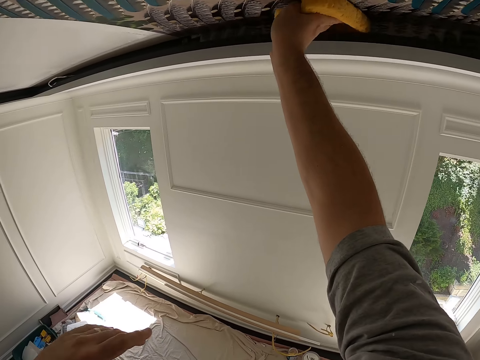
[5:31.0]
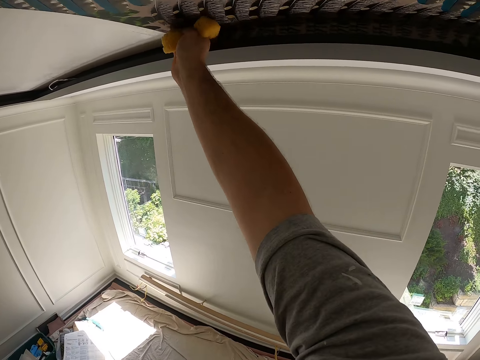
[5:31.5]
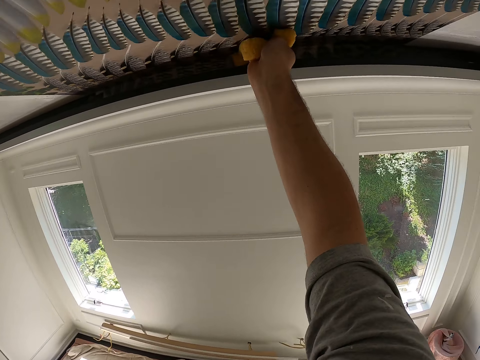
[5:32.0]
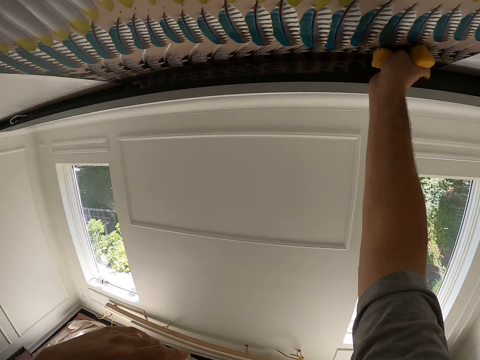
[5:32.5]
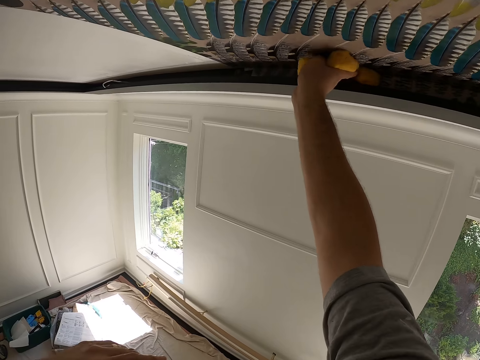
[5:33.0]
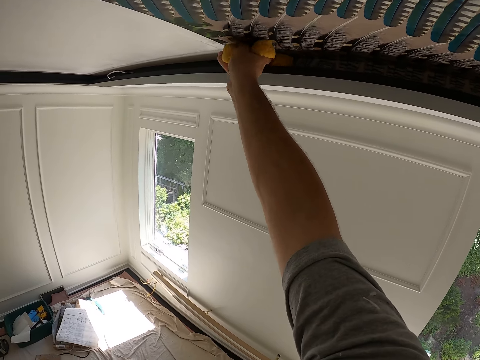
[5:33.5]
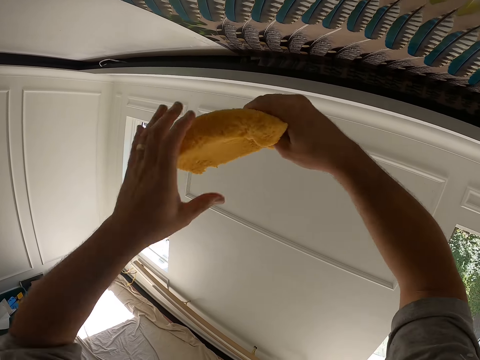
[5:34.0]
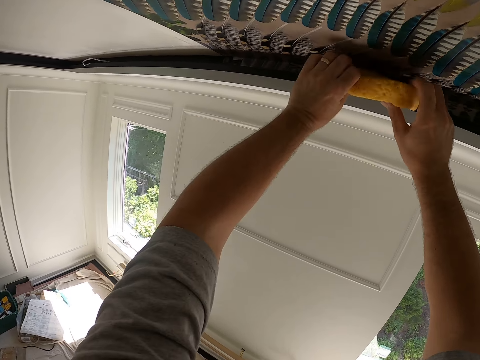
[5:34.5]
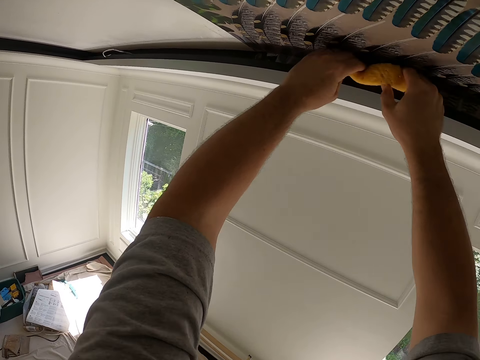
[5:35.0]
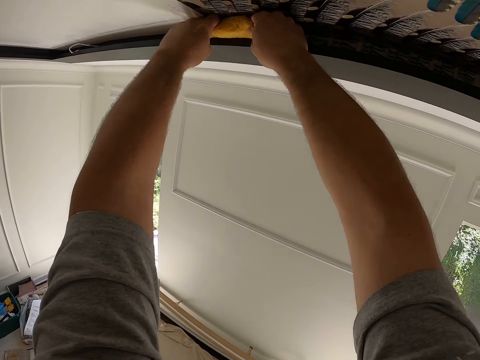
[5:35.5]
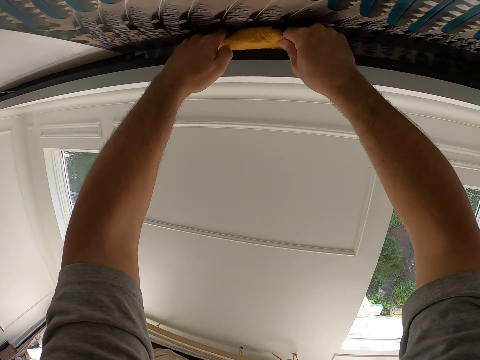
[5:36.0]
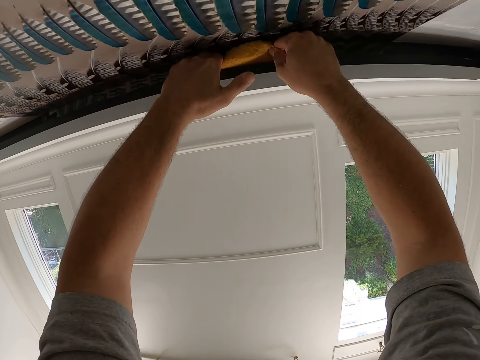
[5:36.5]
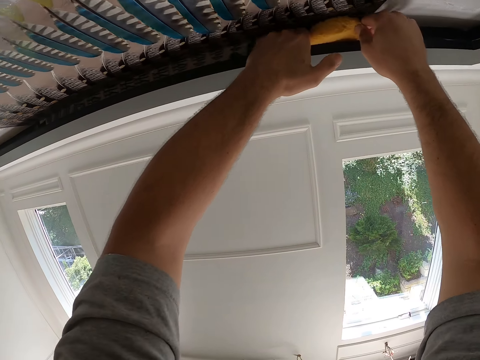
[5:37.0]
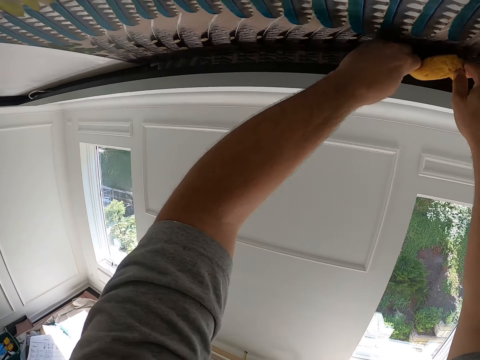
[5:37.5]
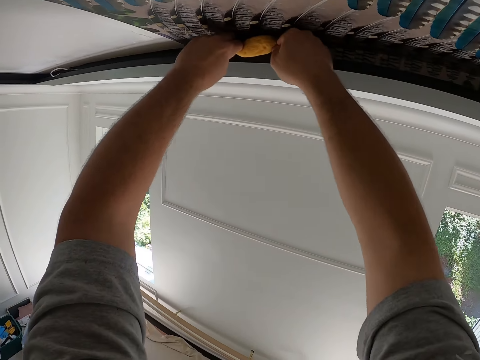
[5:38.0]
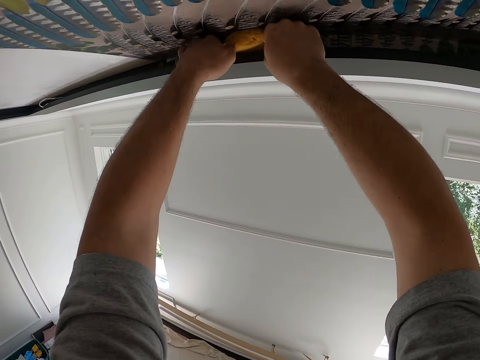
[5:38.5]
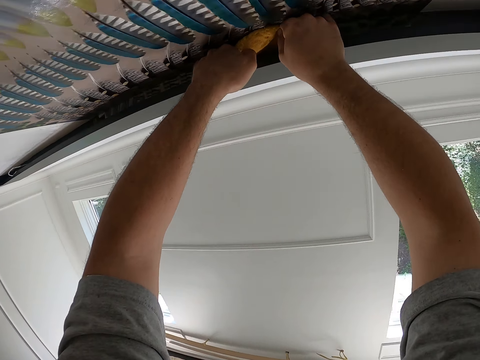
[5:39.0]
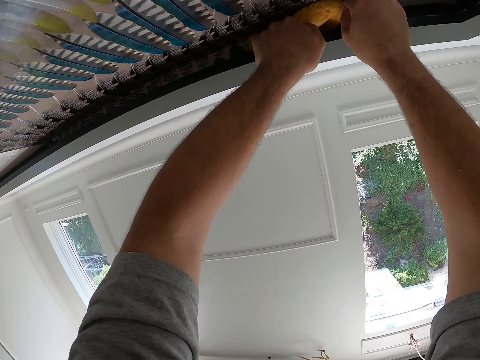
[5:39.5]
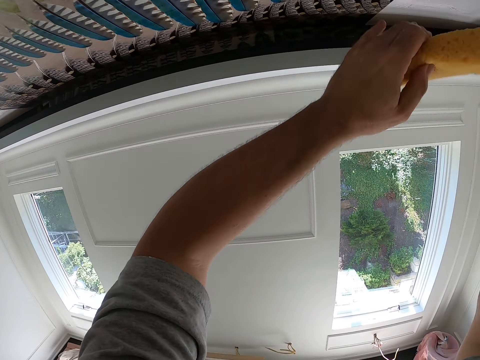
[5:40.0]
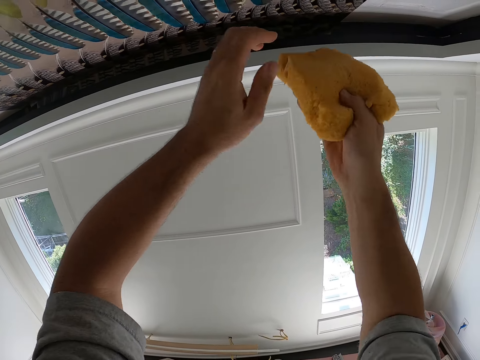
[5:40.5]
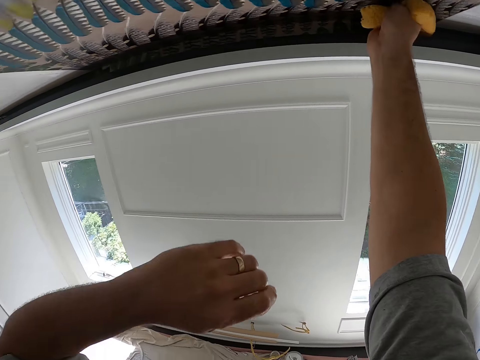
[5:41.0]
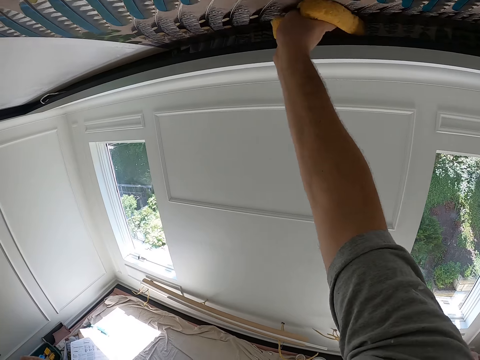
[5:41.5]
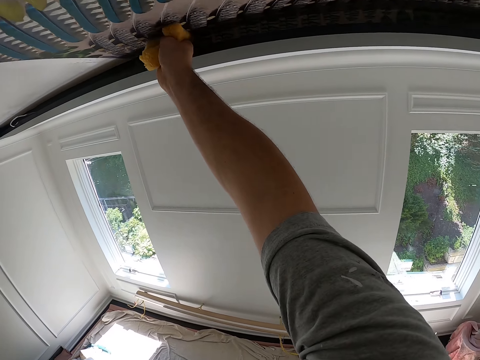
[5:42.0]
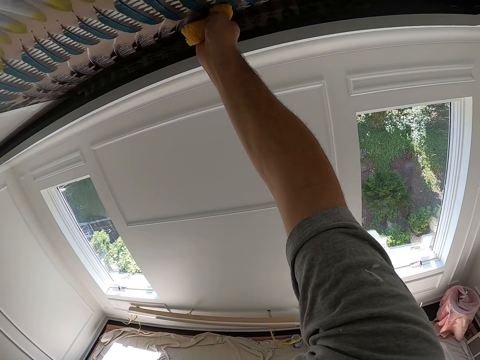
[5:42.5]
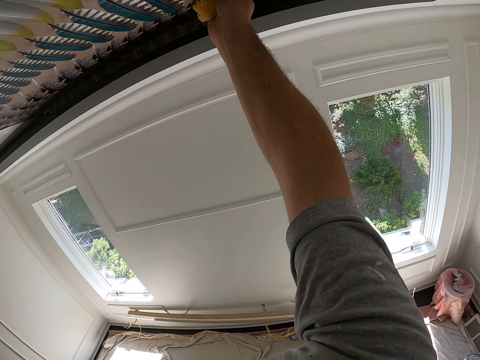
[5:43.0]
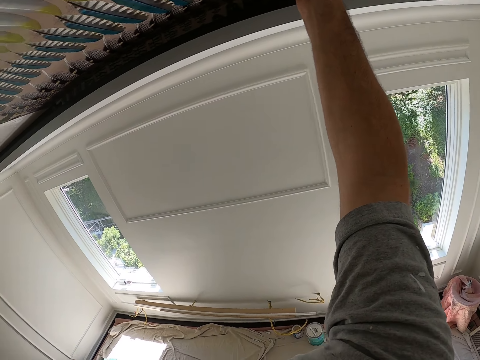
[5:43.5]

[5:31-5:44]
The camera wearer holds the foam with both hands. He continues wiping the surface of the wallpaper with the foam. He adjusts the foam with his hands. He continues wiping the surface of the wallpaper with the foam.

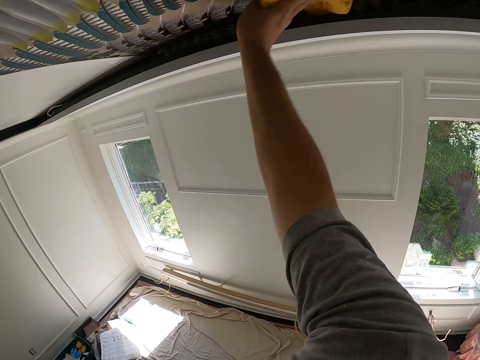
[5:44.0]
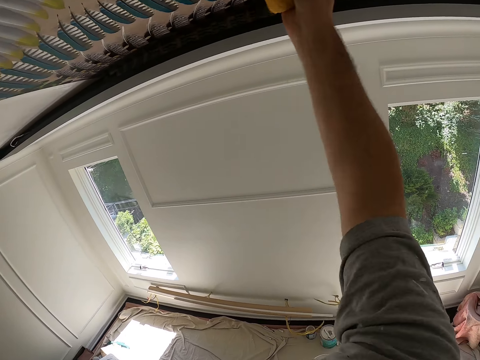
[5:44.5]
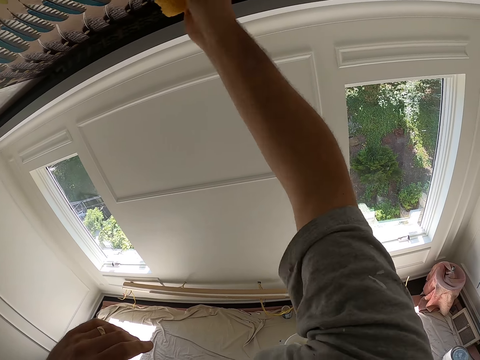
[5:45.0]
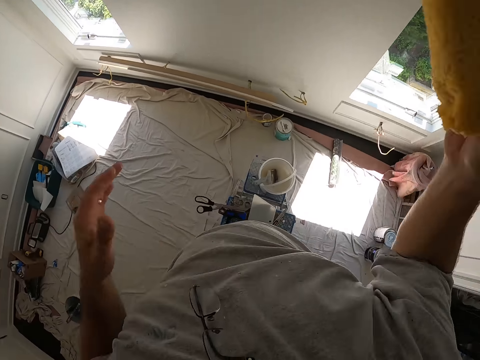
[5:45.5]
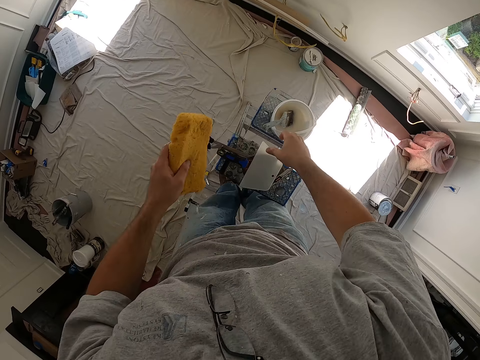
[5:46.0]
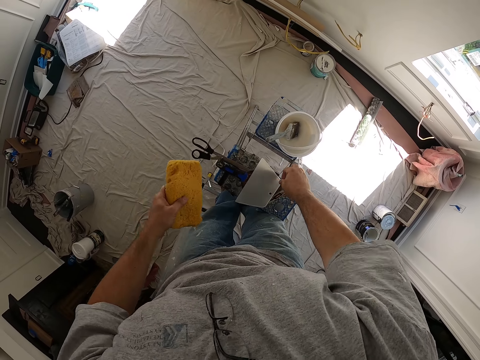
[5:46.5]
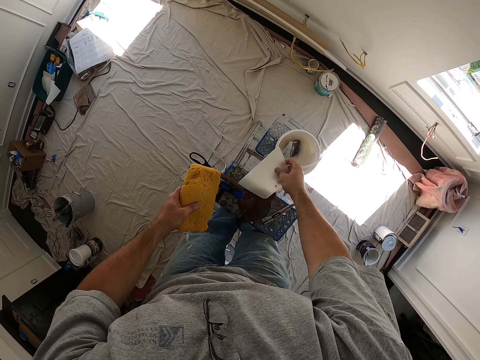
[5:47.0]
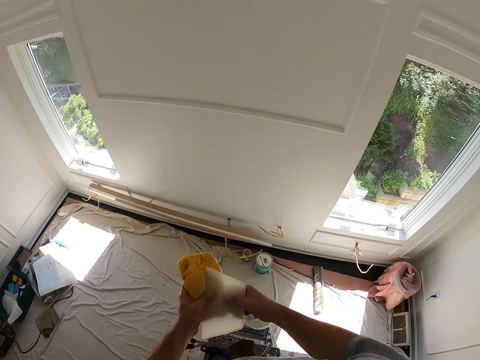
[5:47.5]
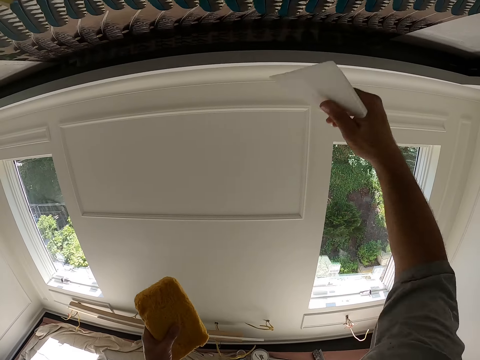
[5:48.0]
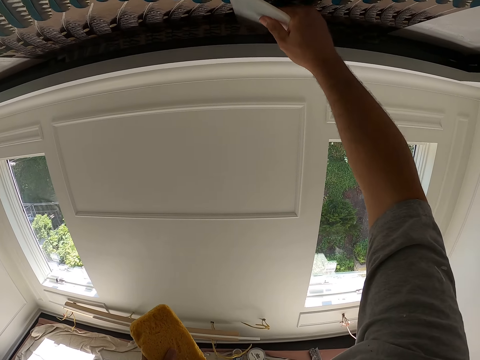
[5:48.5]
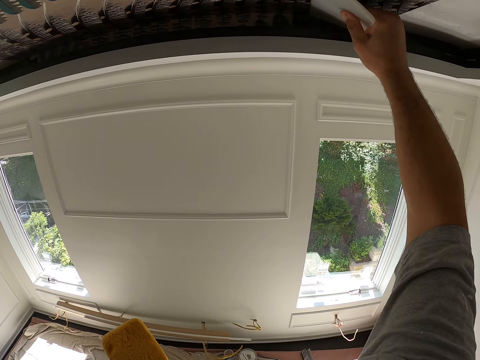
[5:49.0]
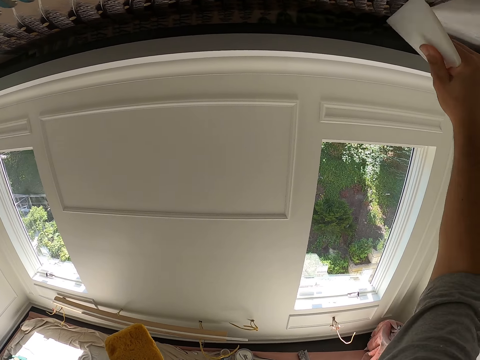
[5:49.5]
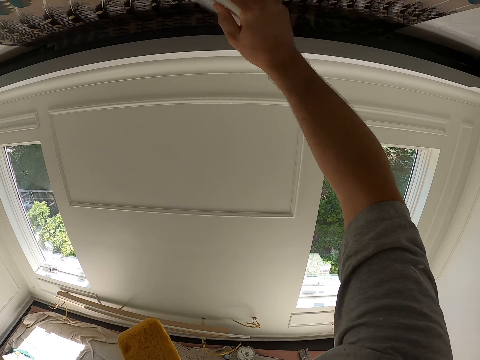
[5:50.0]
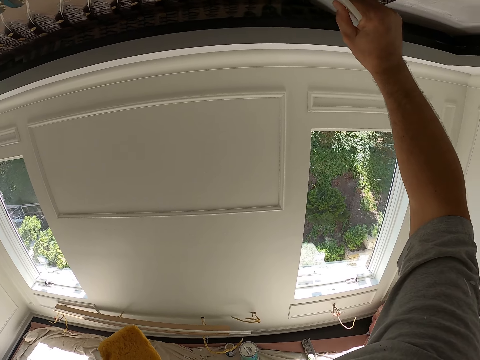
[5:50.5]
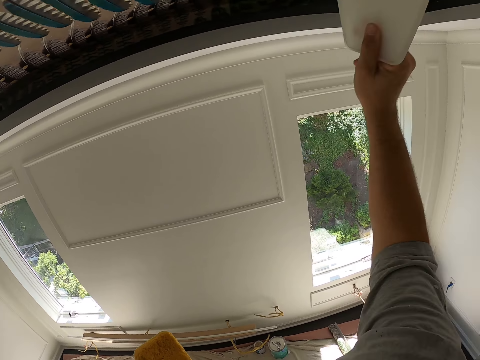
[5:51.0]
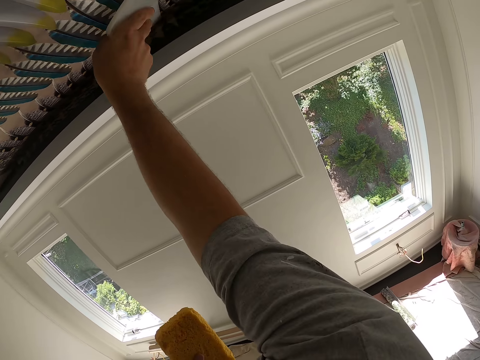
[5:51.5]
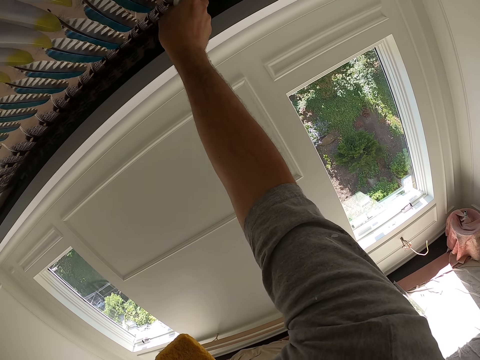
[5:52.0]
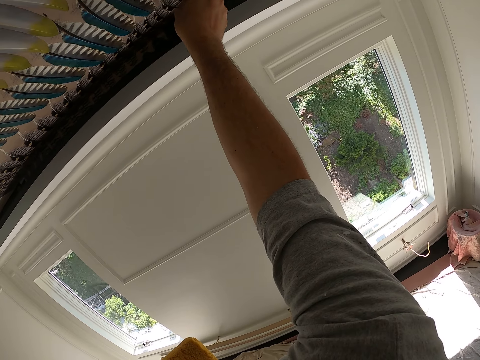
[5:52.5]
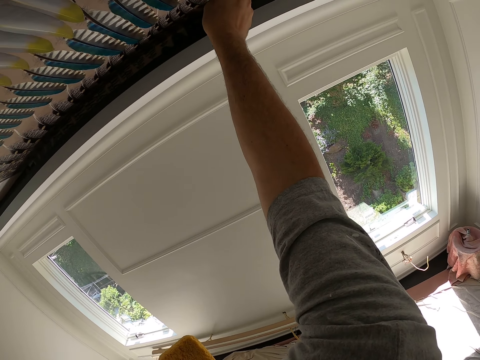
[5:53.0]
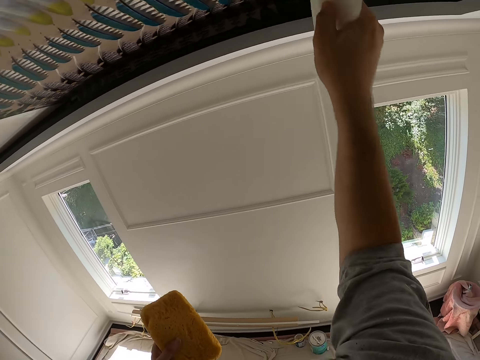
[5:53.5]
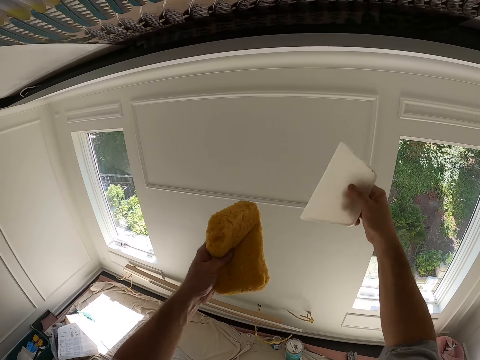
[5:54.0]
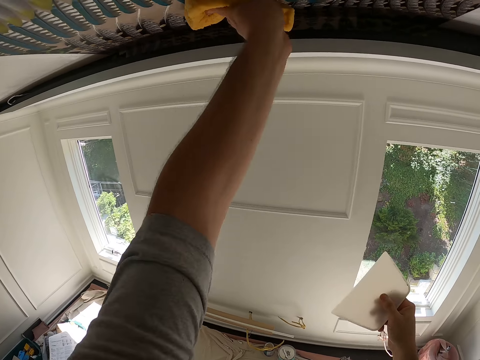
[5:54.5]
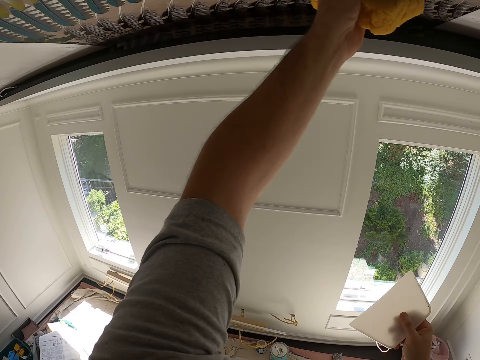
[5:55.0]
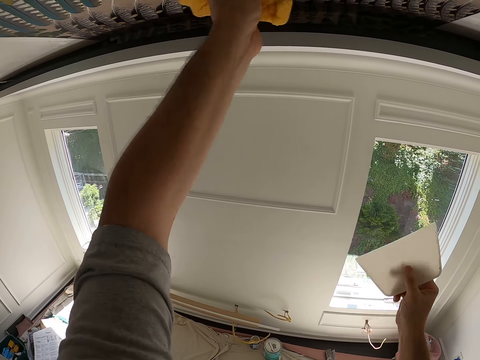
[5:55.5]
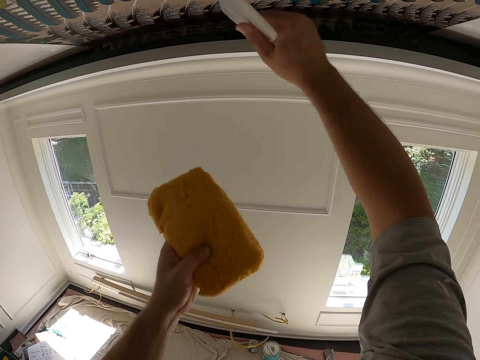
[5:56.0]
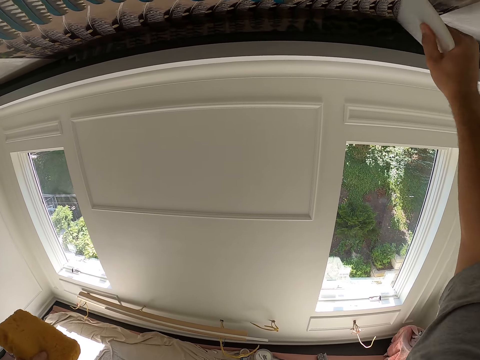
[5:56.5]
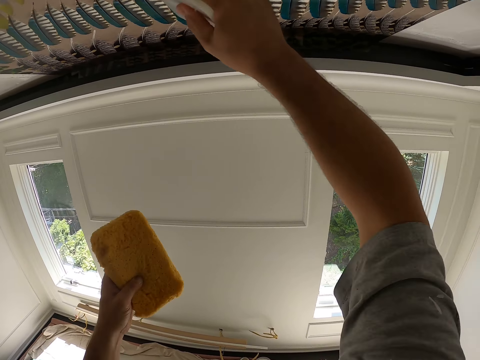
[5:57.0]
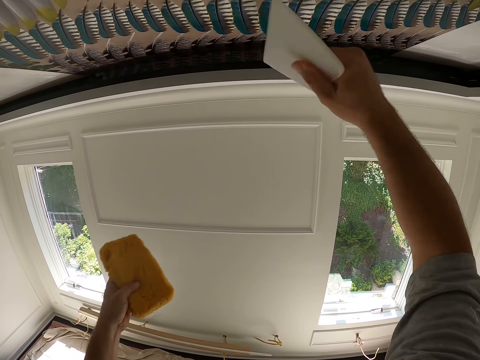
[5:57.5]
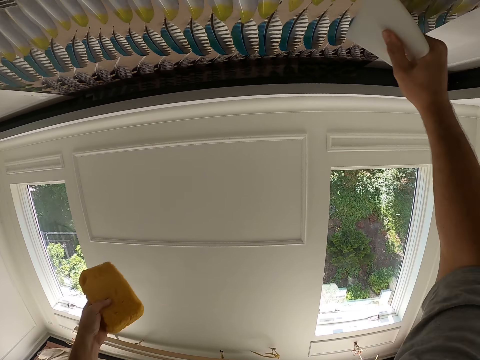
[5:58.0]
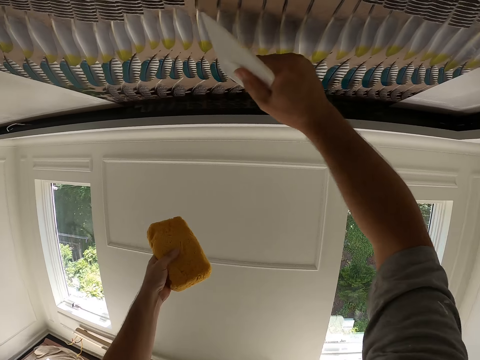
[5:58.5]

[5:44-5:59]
The camera wearer picks up the squeegee from the top of the ladder. They move the squeegee along the surface of the wallpaper. They fit the wallpaper. They wipe the squeegee on the foam. They continue wiping the surface of the wallpaper with the foam. They move the squeegee along the surface of the wallpaper. They fit the wallpaper.
